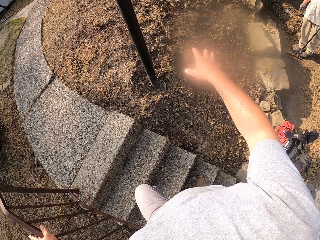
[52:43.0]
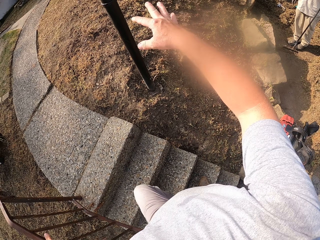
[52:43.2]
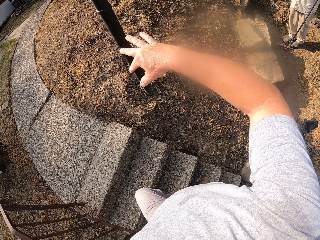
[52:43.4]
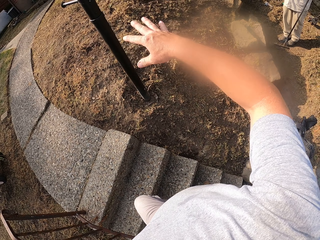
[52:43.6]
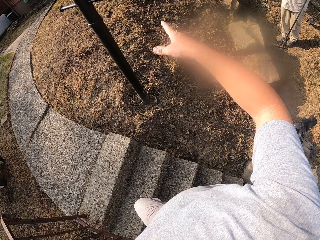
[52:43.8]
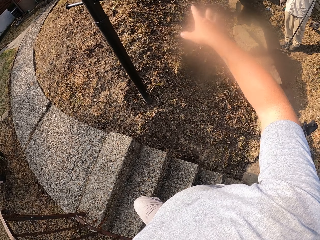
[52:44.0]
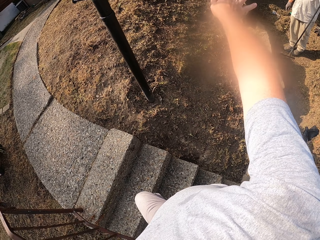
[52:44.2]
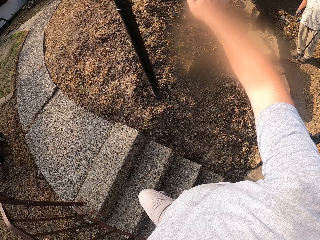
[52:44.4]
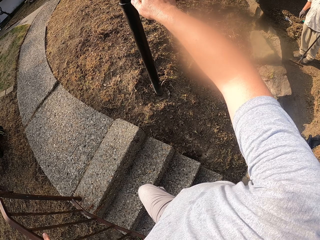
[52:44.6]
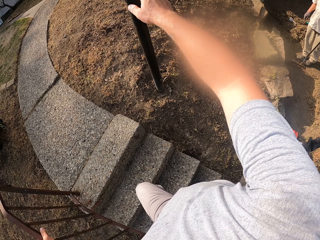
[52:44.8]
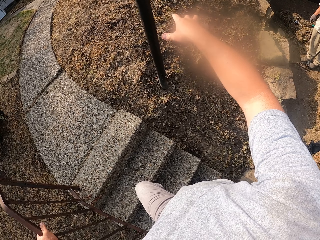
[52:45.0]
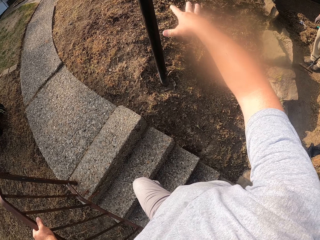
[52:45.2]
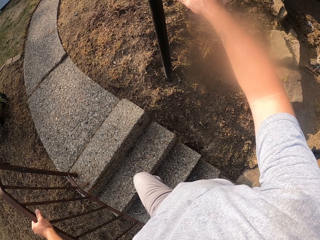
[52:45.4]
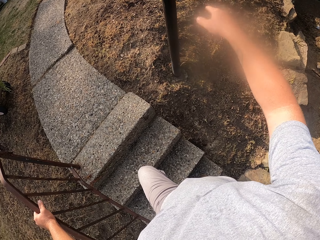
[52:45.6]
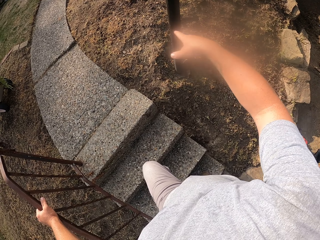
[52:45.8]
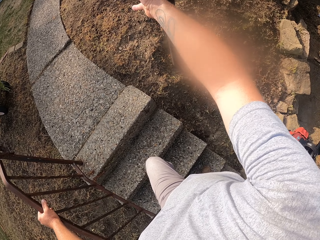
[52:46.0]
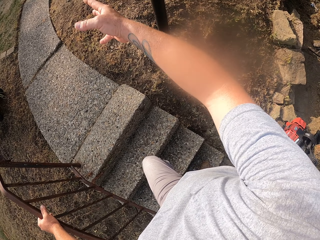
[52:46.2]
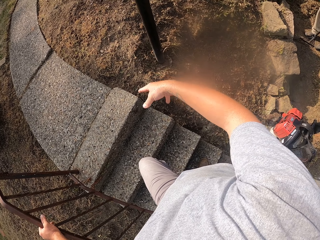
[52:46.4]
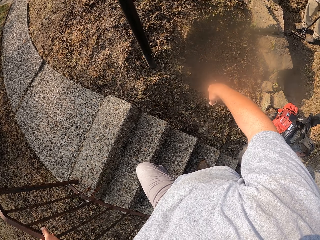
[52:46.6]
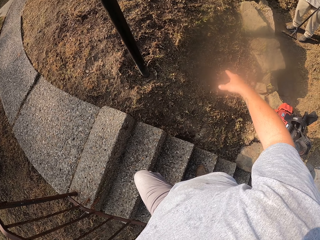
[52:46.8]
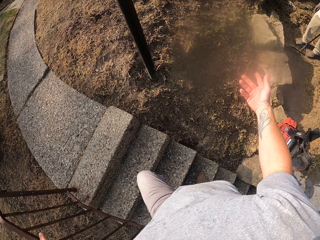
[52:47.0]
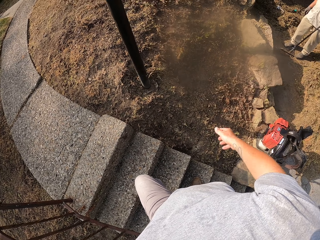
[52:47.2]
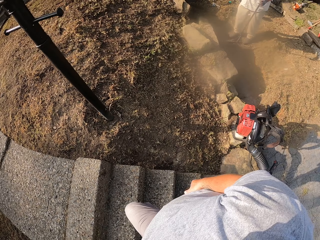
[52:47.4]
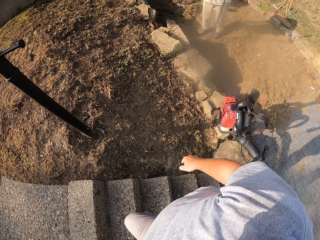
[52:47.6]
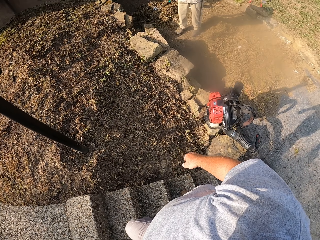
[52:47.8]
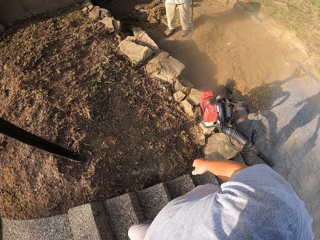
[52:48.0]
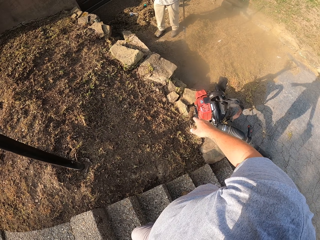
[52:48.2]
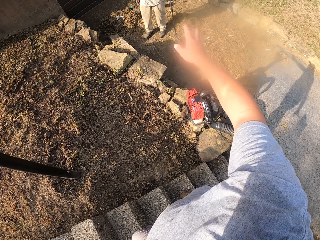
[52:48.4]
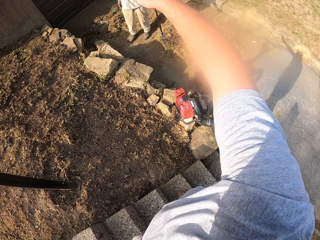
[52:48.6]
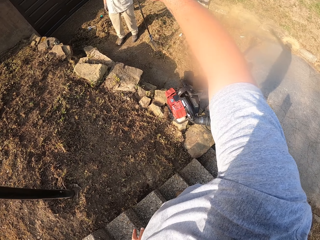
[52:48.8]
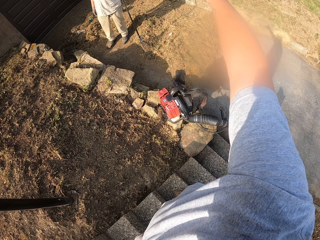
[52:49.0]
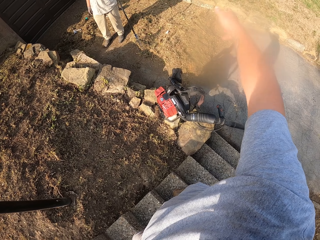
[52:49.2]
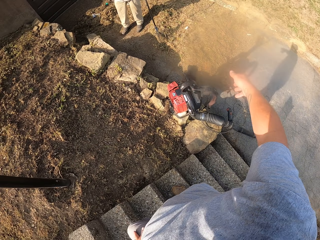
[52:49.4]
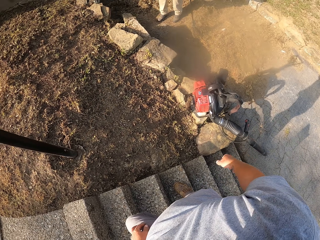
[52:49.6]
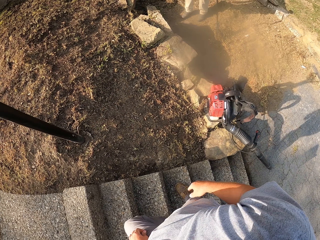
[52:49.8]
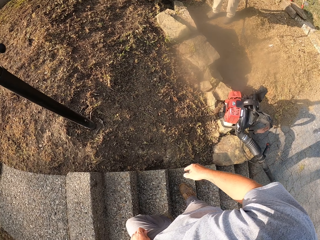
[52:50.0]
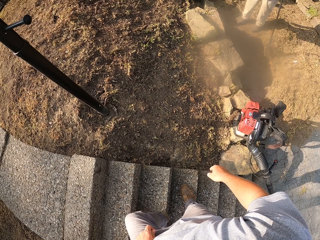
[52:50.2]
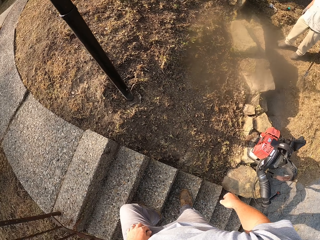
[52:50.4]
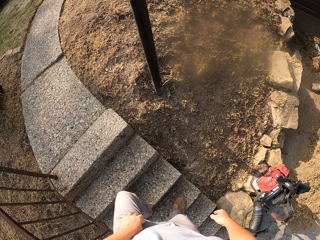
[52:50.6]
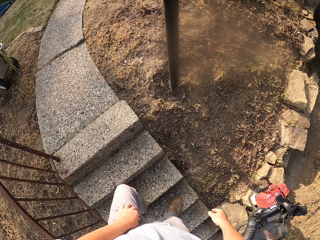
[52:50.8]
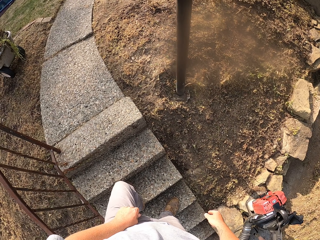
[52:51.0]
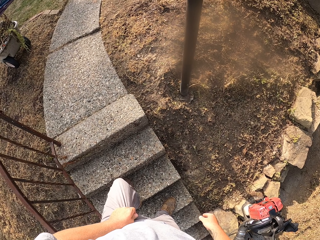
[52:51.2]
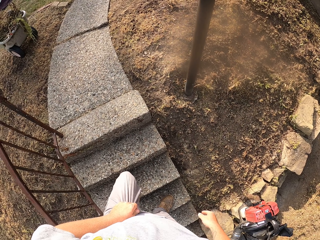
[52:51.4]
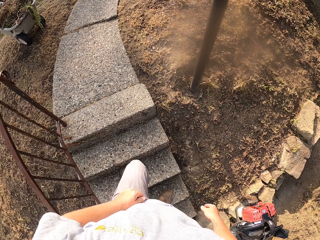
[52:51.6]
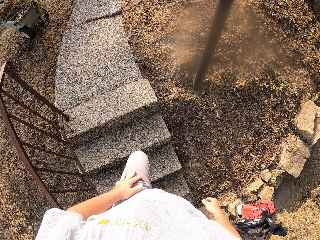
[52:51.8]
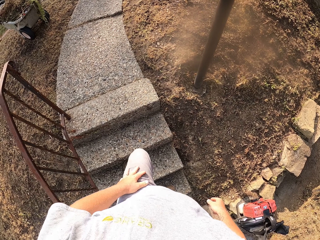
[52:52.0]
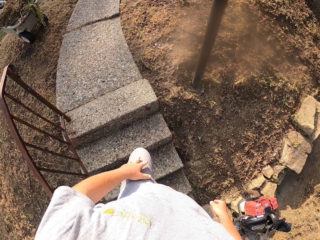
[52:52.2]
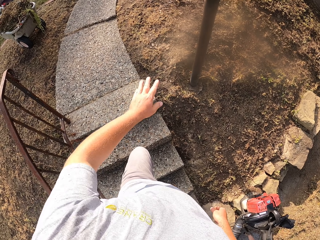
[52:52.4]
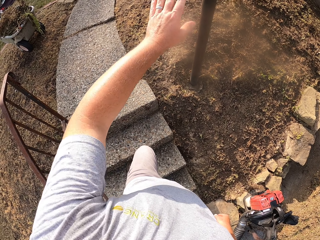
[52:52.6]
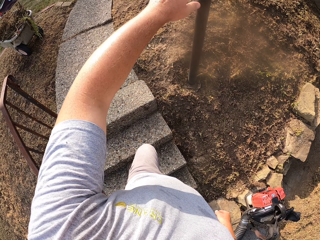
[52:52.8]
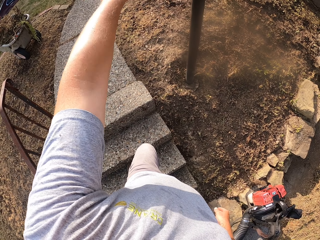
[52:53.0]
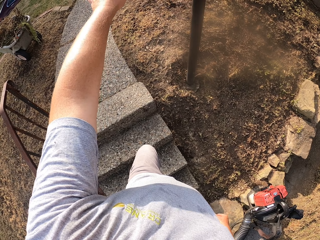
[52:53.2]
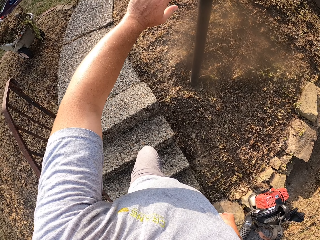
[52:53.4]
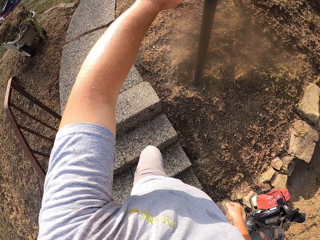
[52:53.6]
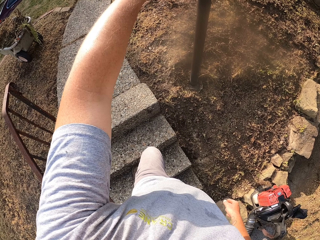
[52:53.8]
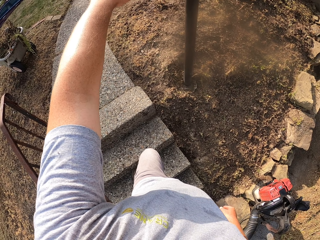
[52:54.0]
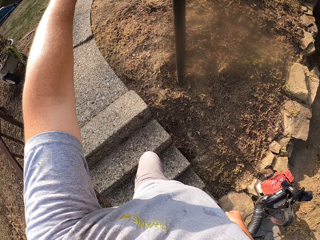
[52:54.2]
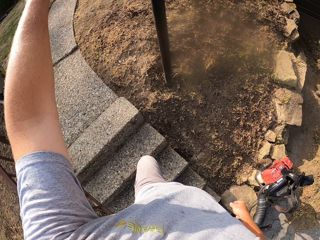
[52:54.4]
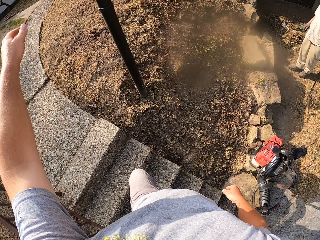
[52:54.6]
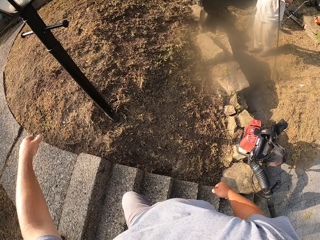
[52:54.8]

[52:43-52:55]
The camera wearer interacts with a man. They move a leg on the stairs. They move a hand.

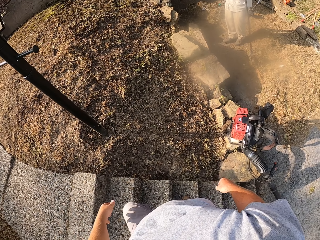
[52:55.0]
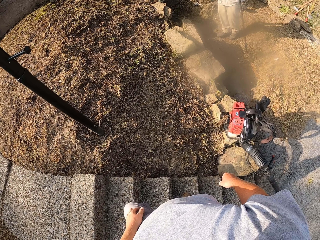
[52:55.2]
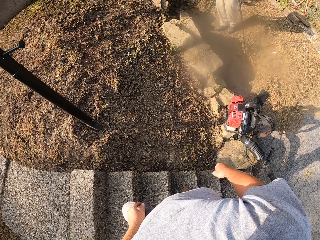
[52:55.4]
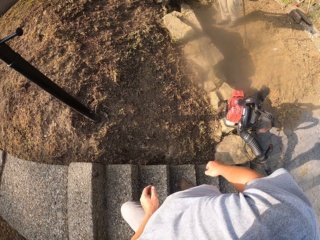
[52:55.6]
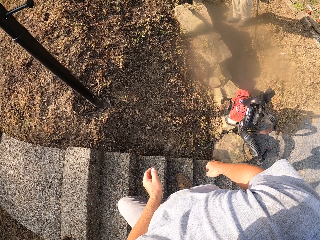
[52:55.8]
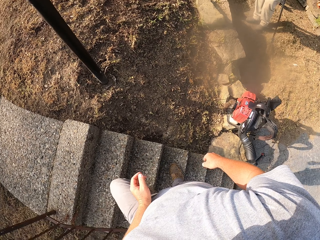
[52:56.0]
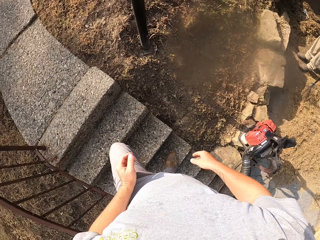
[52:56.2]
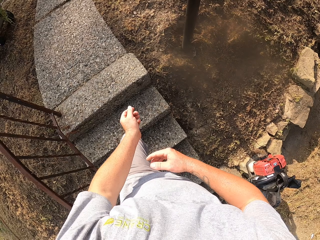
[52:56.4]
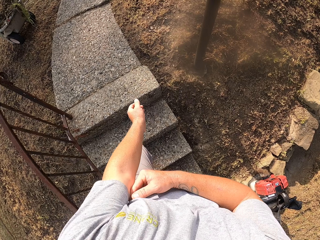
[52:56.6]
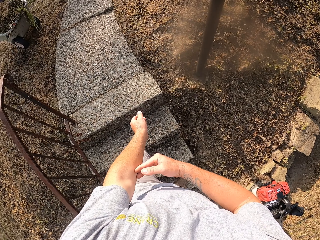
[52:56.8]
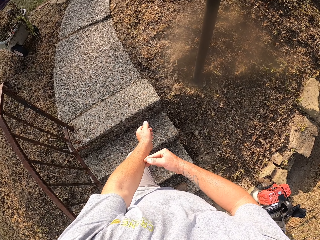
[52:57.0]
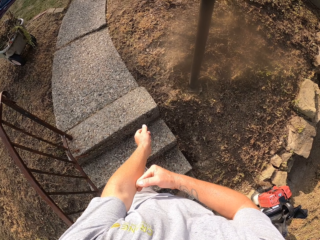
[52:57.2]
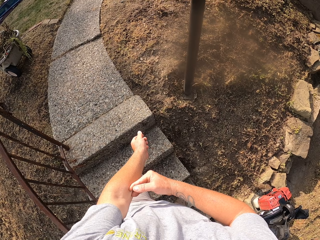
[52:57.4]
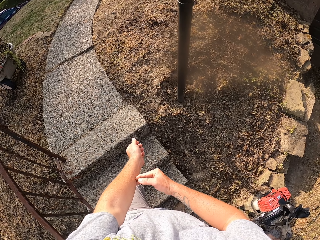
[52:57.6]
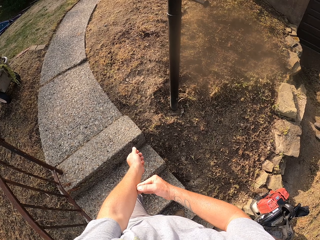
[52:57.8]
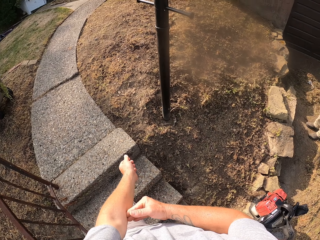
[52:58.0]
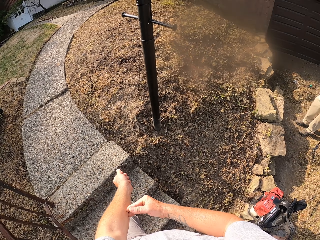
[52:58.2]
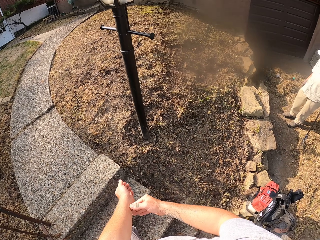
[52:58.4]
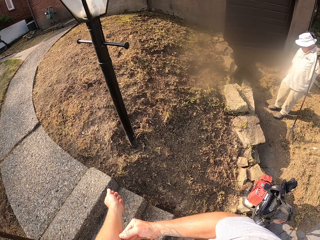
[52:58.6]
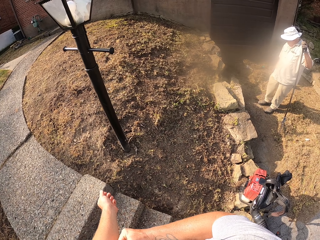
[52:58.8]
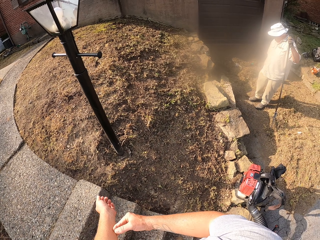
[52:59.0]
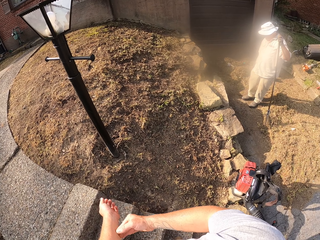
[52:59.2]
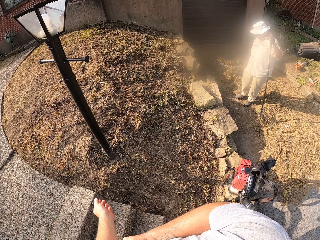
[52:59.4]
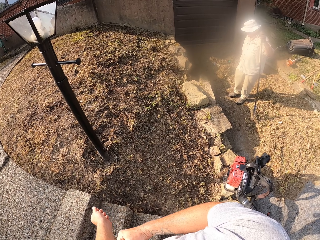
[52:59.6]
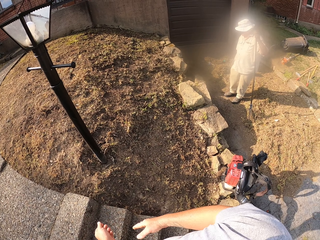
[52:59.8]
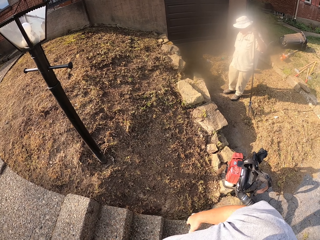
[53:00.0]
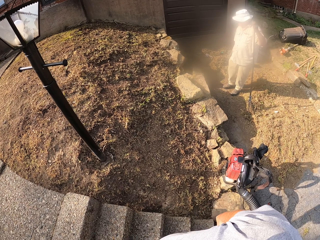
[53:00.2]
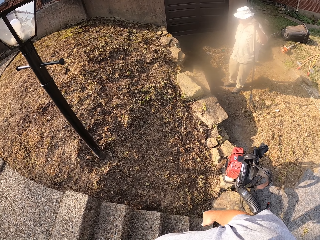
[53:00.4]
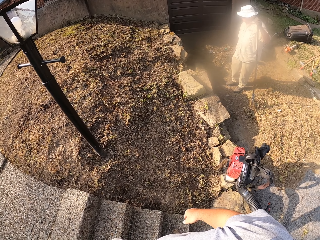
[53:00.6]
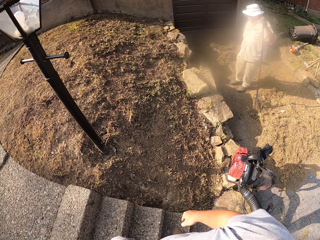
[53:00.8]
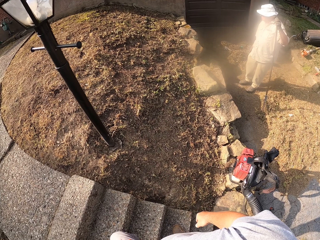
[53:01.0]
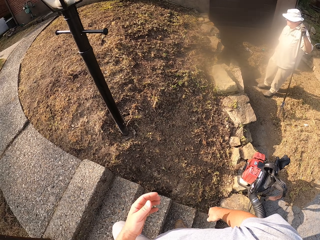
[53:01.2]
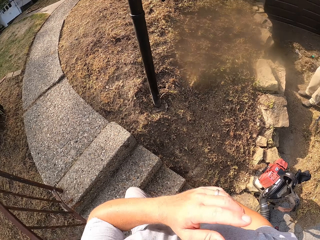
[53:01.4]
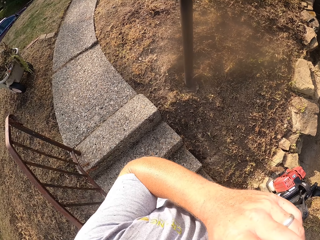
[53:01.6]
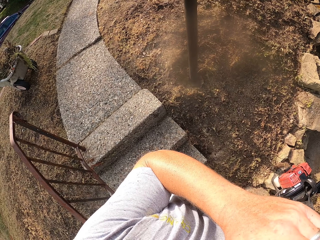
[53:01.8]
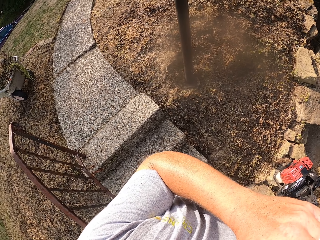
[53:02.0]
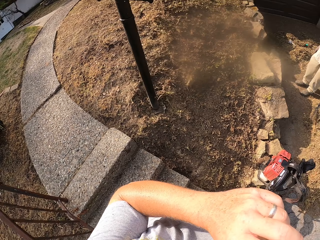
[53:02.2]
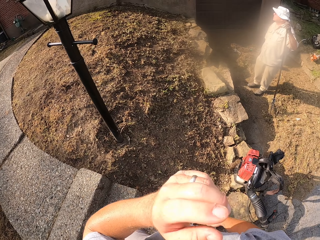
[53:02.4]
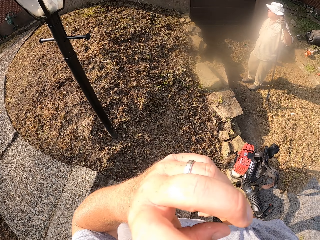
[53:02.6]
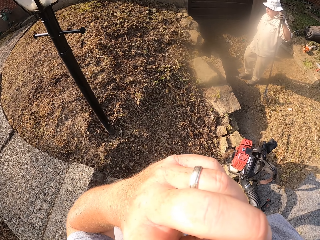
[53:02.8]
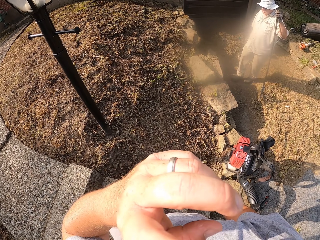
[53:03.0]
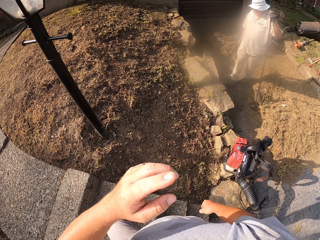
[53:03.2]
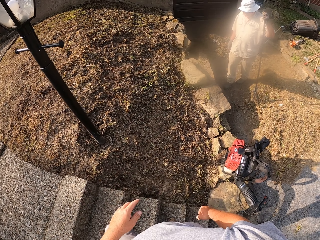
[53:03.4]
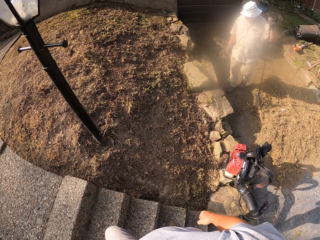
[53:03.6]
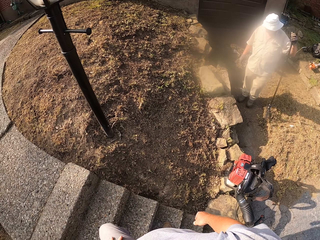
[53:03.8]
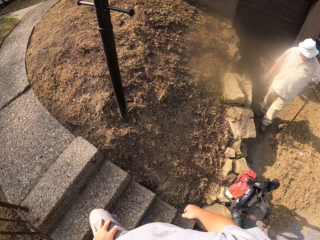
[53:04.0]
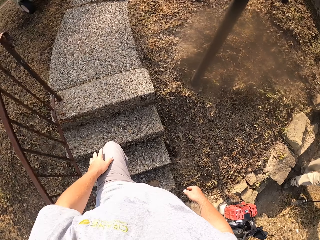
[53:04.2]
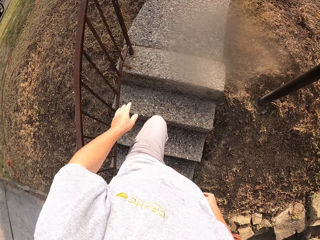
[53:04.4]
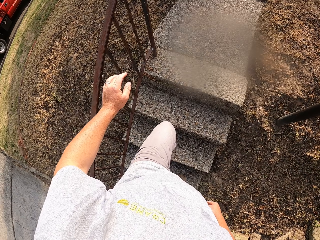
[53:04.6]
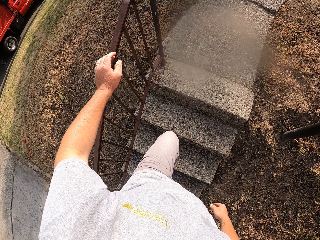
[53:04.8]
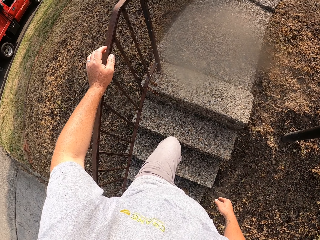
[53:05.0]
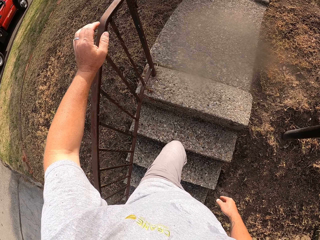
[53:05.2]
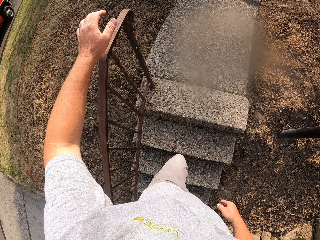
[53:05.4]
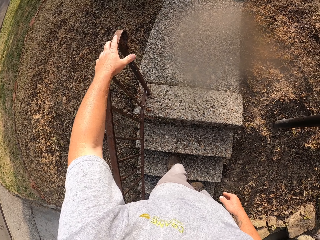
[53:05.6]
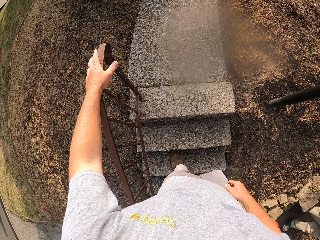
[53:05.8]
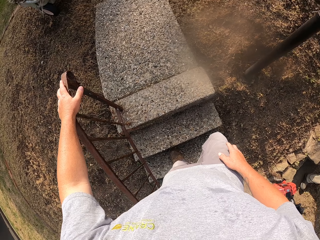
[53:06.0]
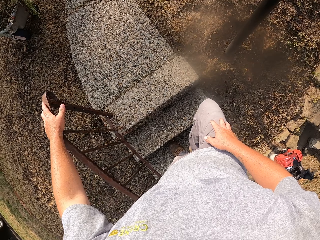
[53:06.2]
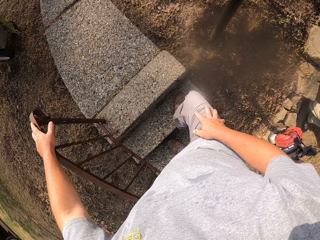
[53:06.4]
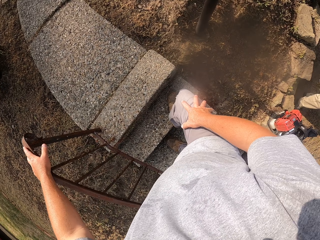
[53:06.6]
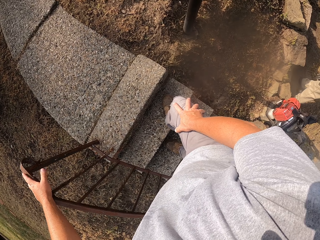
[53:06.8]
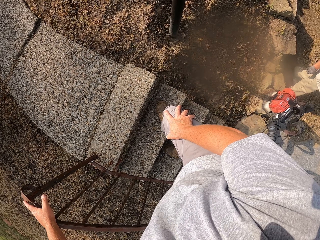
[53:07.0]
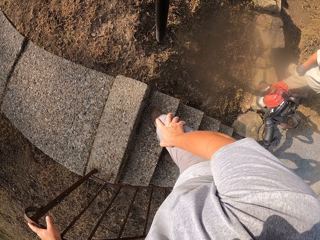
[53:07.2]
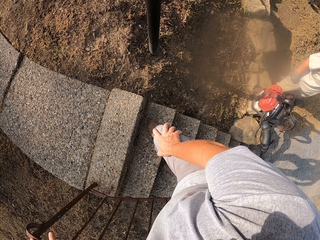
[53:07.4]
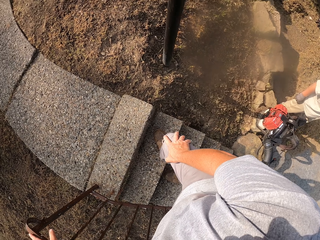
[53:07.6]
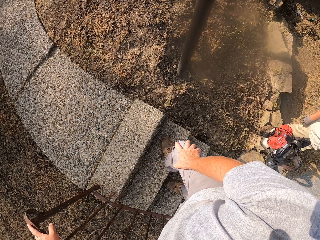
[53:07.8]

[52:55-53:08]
The camera wearer scratches on the hand. They look around. They put the left hand on the stairs rail. They stand on the stairs. They move a leg on the stairs.
